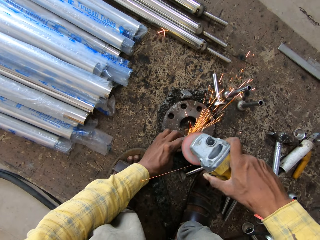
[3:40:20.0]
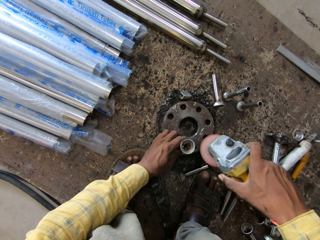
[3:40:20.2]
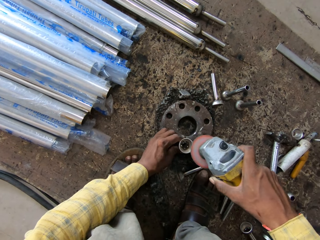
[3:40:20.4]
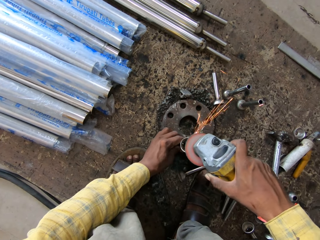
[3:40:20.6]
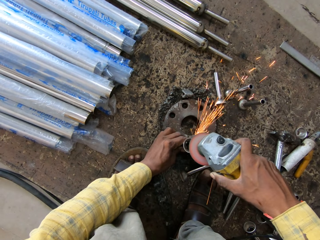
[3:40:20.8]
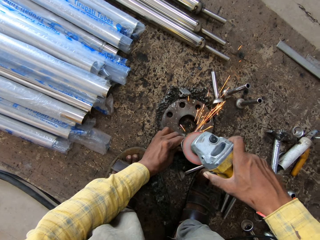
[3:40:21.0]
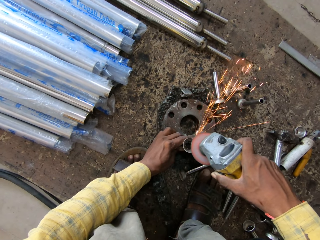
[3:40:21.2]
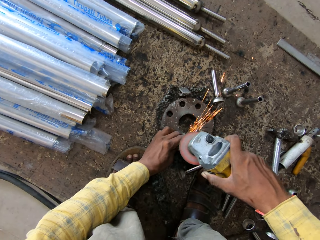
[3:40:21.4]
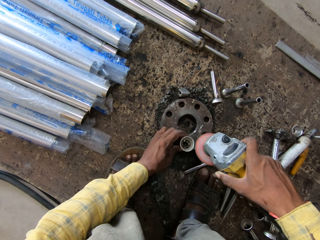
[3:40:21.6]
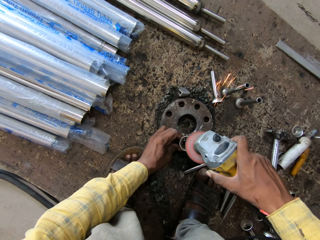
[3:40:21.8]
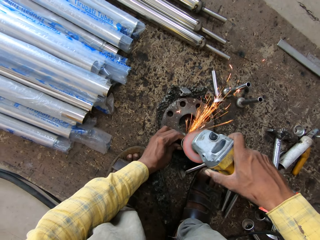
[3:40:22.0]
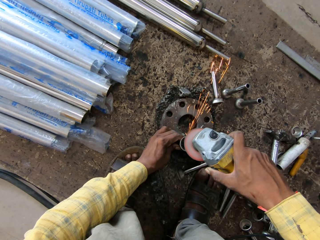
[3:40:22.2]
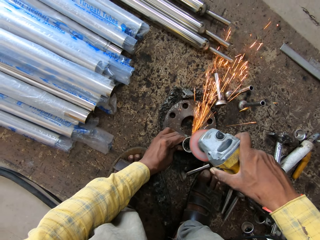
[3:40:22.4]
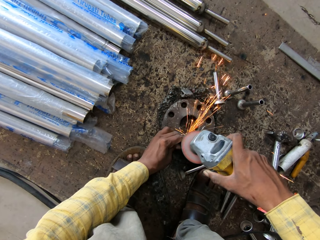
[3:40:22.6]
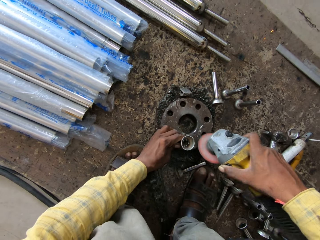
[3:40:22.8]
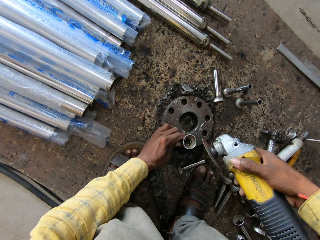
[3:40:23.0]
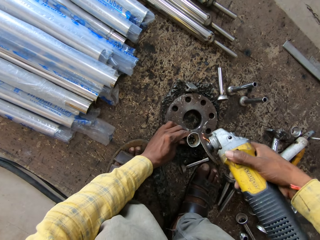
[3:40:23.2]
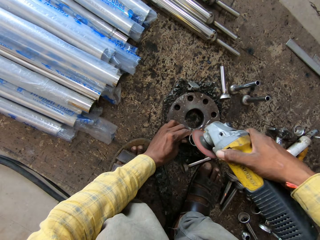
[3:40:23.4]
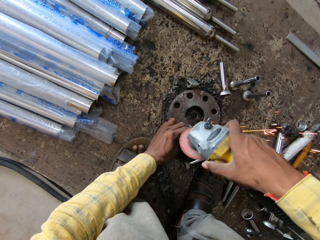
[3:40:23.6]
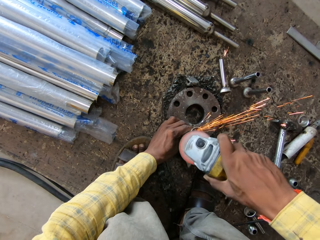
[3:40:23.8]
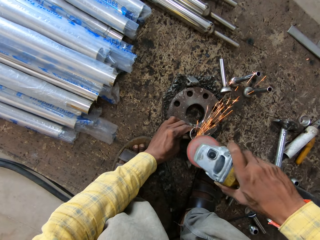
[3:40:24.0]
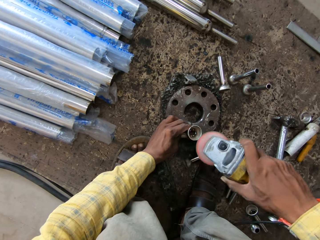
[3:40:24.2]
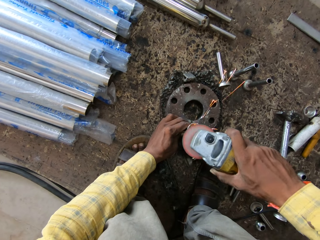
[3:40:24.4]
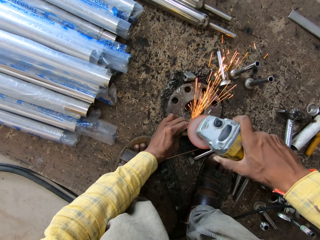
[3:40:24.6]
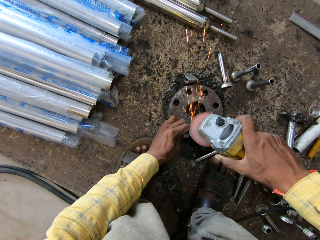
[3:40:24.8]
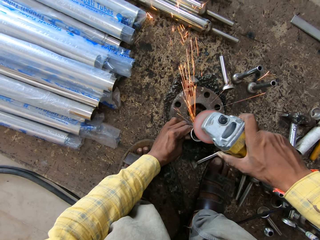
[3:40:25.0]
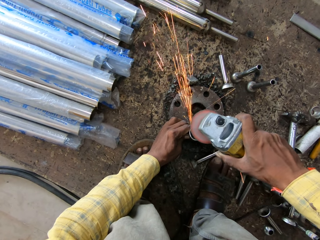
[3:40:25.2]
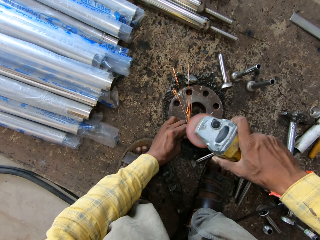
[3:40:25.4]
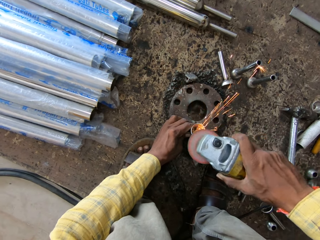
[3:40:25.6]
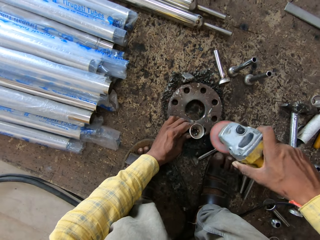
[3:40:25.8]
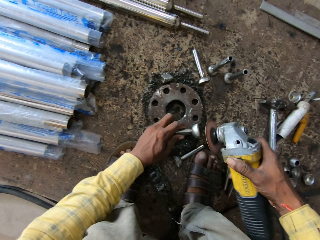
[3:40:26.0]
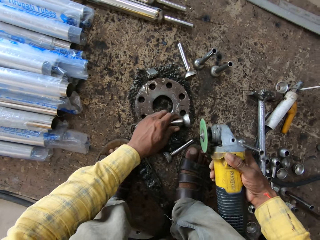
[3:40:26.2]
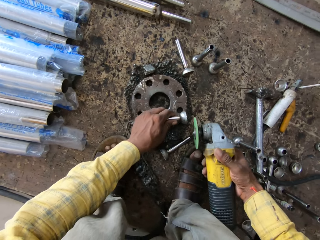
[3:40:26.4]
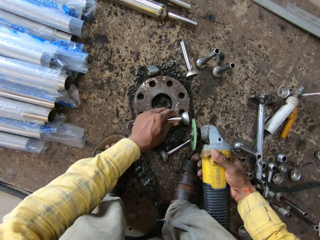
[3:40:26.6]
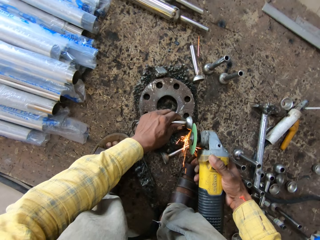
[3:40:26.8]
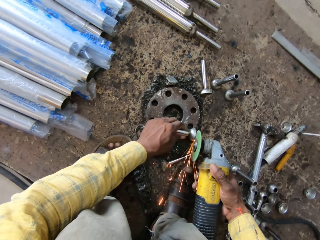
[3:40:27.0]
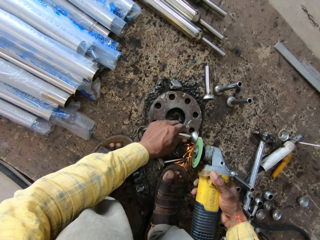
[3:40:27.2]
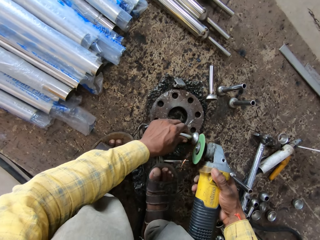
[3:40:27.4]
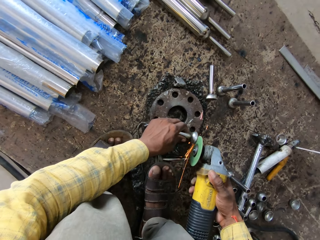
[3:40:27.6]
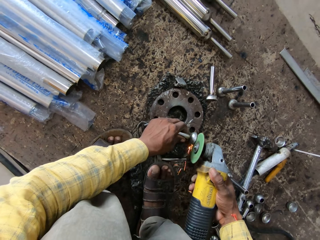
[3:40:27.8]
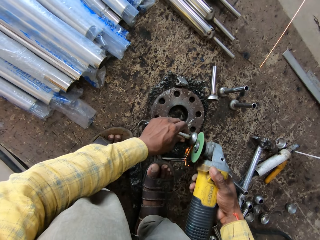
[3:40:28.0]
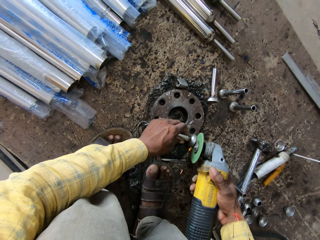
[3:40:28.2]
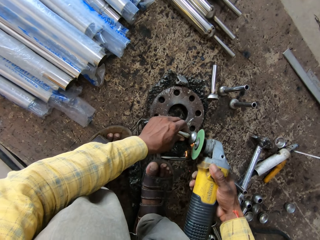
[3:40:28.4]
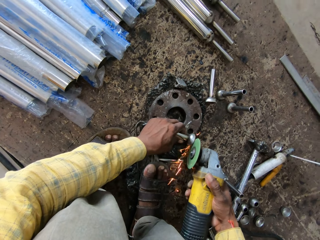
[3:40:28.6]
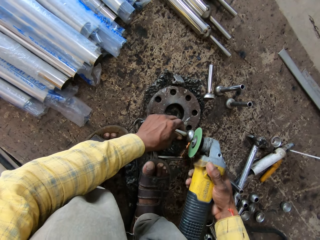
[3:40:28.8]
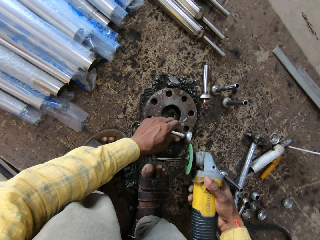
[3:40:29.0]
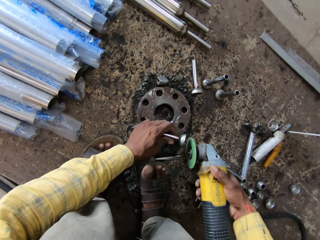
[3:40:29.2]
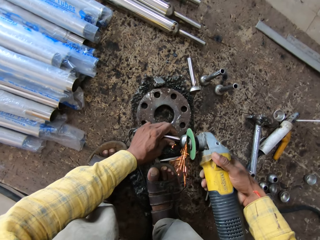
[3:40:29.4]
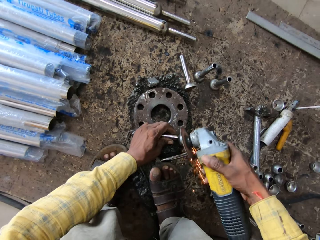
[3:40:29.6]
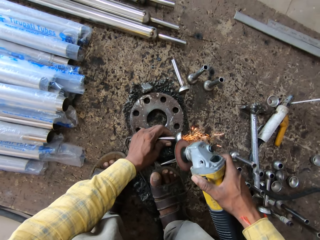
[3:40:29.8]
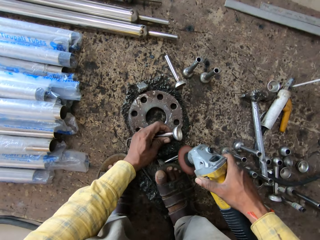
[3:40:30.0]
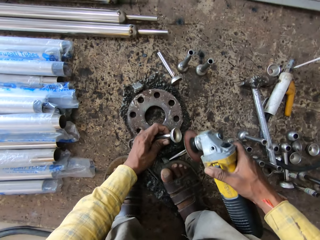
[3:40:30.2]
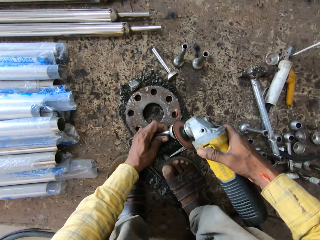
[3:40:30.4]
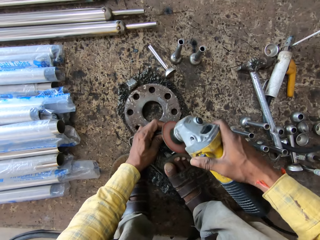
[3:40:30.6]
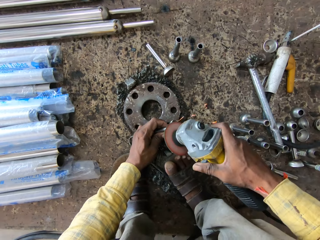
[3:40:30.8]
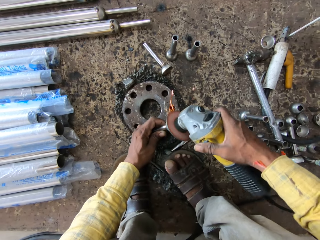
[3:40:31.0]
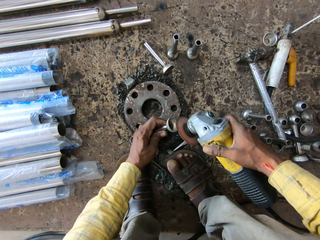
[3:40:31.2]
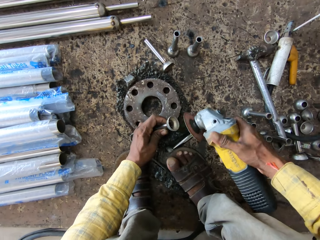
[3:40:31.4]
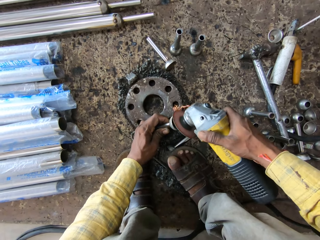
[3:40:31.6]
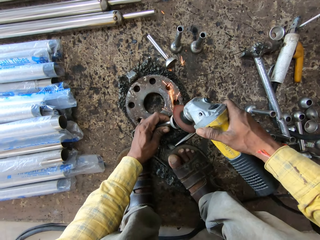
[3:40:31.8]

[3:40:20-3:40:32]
The camera wearer puts down the metal. They turn the metal. They grind the metal using a grinder.

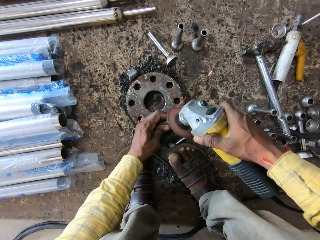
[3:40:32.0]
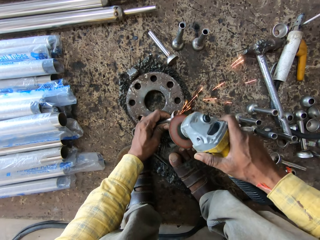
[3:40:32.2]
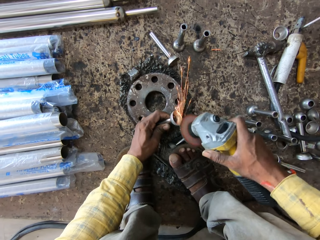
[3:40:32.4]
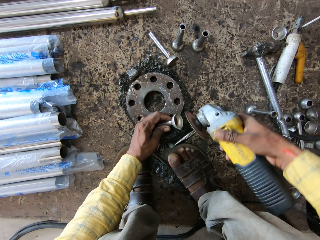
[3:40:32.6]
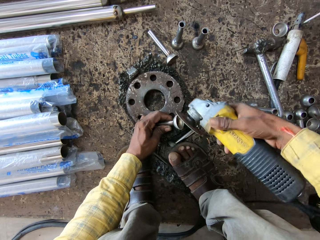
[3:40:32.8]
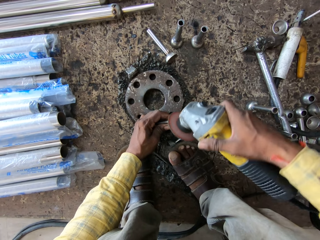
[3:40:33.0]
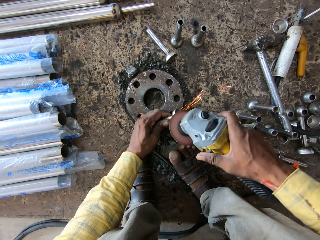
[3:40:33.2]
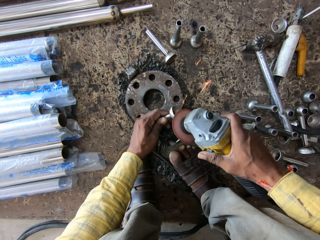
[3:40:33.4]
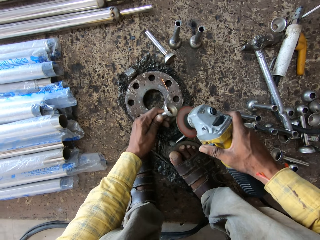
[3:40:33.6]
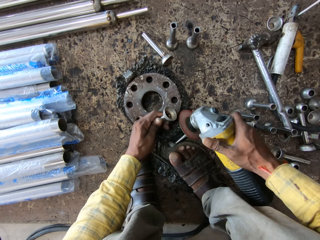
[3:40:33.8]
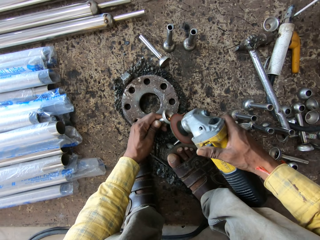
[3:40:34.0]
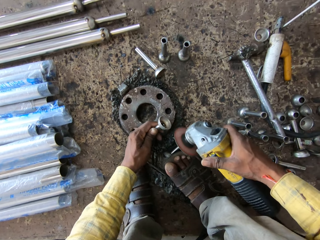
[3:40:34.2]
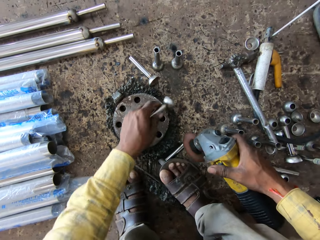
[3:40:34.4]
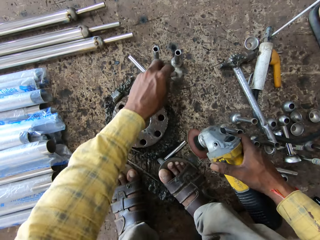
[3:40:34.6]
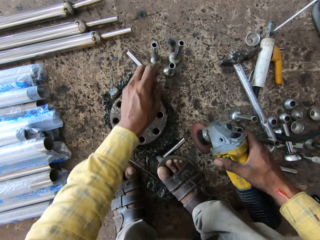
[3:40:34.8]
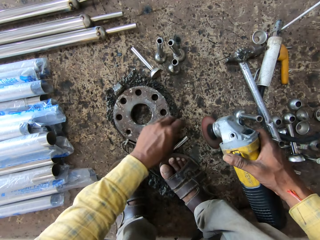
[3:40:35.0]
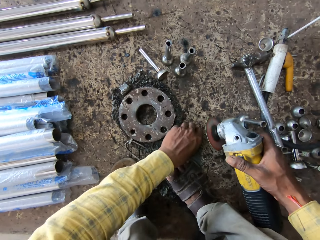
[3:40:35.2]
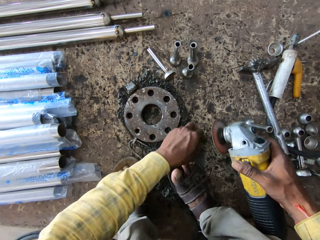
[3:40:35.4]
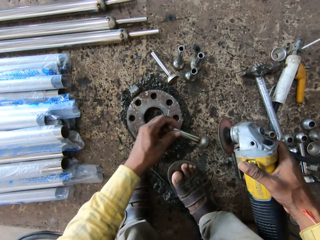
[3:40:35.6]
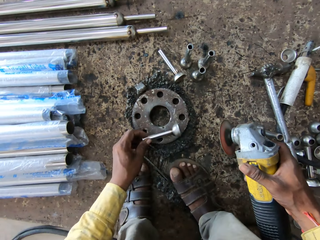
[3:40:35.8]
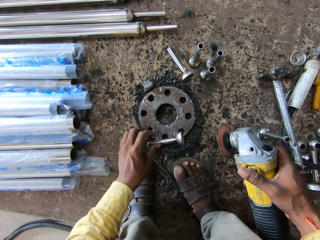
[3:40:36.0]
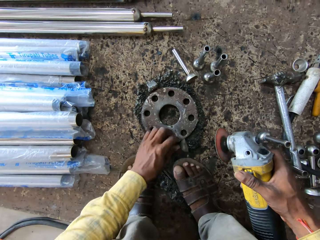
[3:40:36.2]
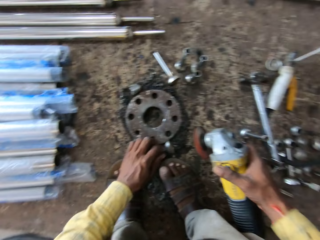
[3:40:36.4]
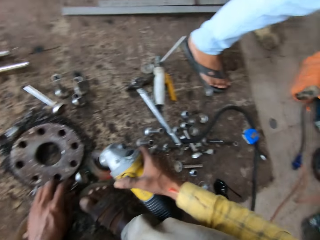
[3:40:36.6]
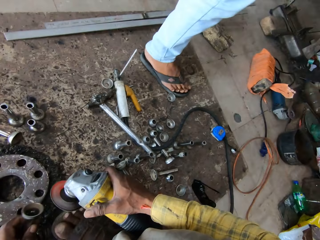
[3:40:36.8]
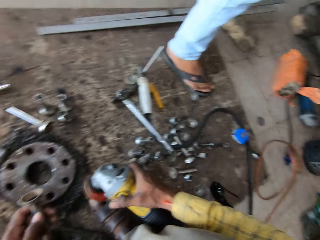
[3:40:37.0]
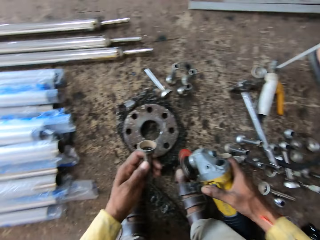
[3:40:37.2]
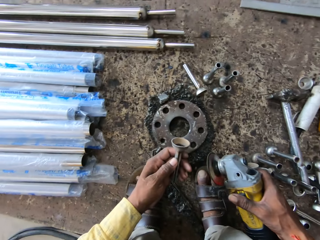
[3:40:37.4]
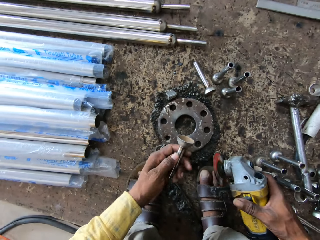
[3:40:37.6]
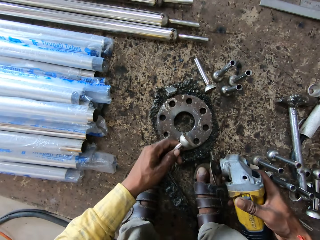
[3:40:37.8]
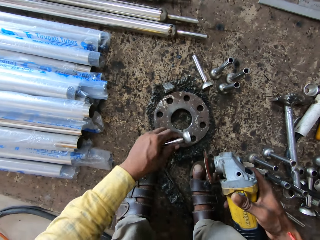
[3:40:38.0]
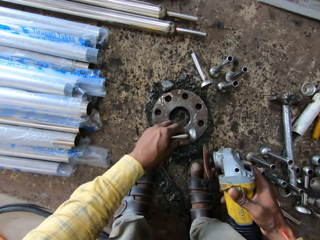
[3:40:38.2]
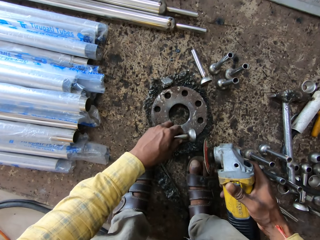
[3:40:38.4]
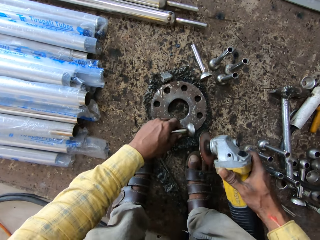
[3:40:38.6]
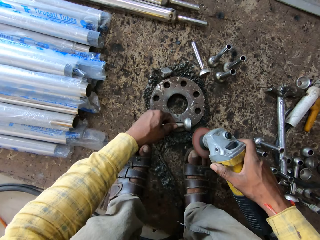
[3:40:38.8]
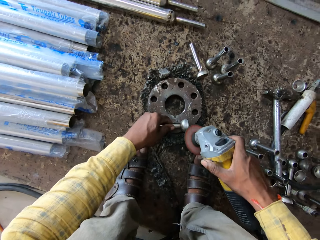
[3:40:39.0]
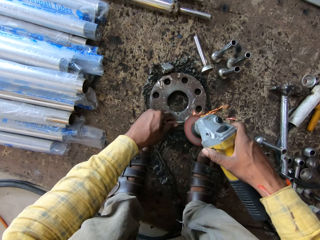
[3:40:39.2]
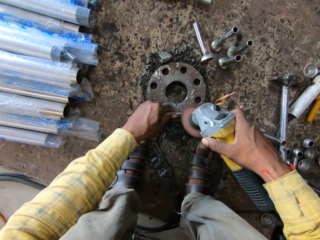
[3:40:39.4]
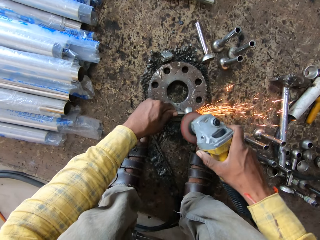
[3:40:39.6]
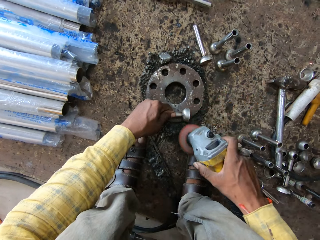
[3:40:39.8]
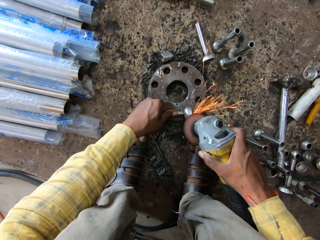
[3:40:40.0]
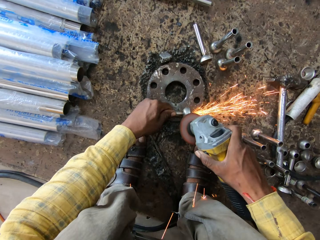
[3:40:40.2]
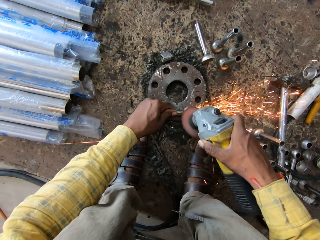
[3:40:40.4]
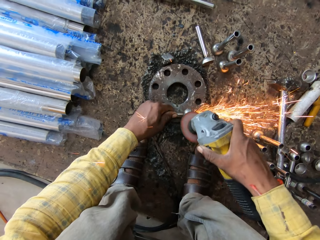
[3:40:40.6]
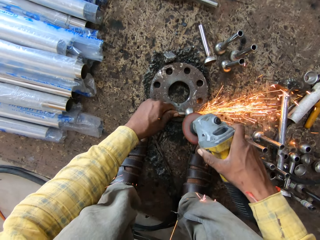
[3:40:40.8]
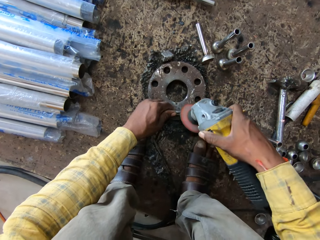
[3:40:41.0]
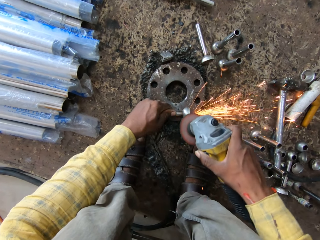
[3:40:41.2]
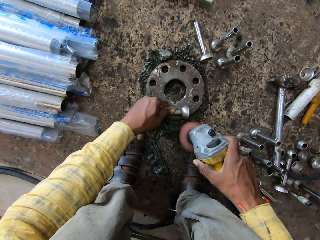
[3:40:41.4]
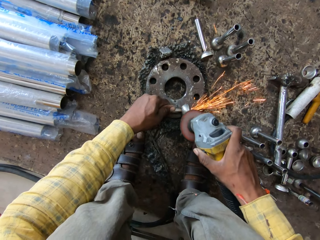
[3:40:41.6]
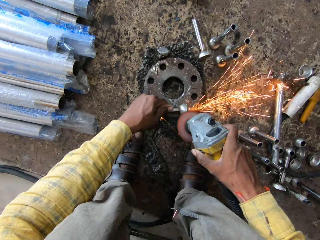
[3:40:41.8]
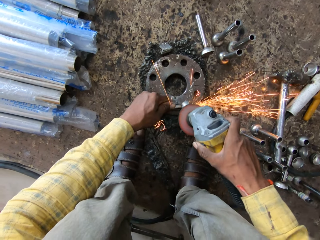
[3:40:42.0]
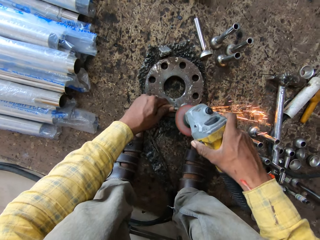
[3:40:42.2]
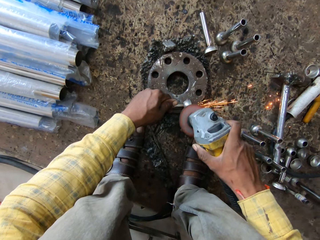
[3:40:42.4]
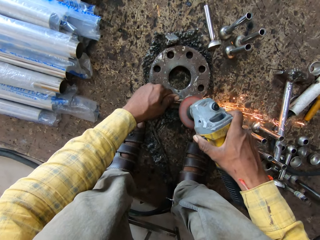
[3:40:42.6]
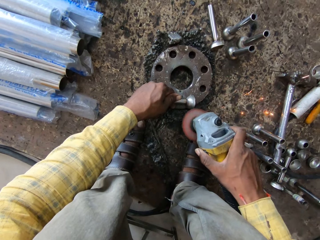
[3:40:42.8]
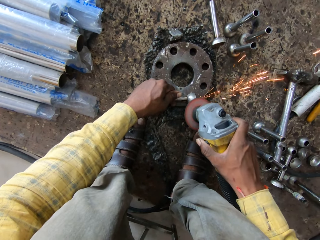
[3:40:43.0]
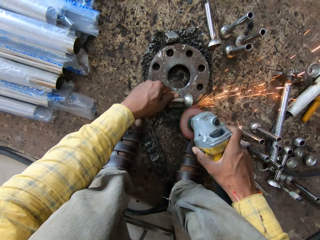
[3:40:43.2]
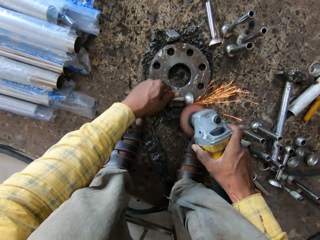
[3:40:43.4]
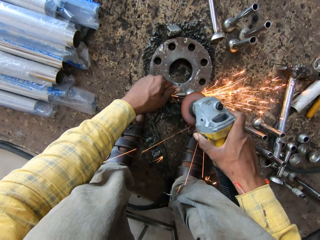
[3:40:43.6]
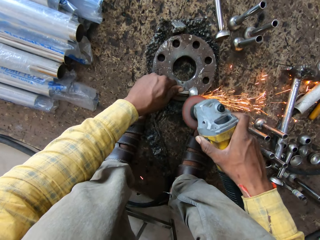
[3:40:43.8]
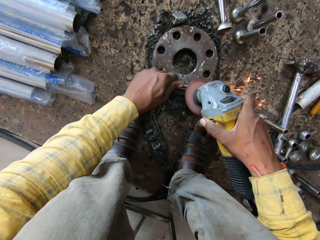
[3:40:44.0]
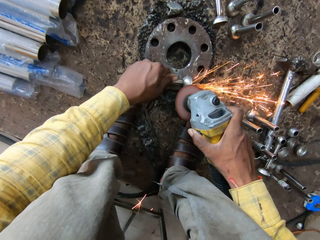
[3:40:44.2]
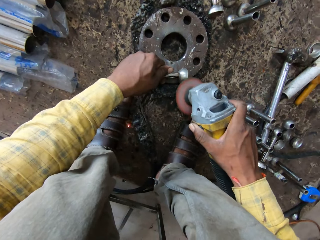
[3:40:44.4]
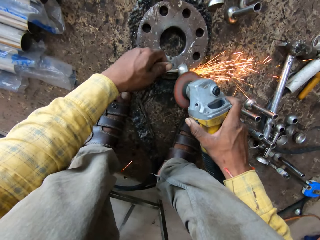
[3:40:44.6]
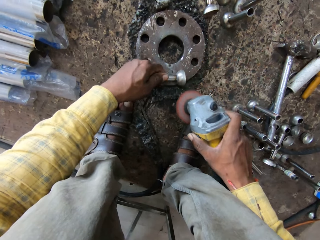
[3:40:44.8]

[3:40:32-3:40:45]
The camera wearer puts the metal on the floor. They take the metal from the floor. They put down the metal. They look around. They pick up the metal. They put down the metal. They grind the metal using a grinder.
